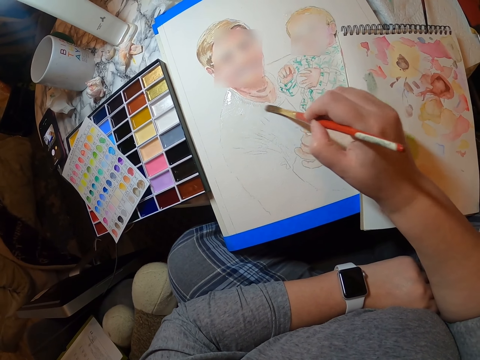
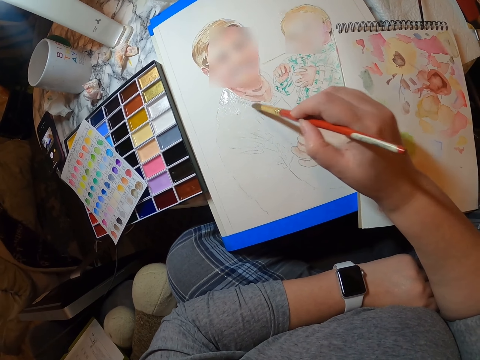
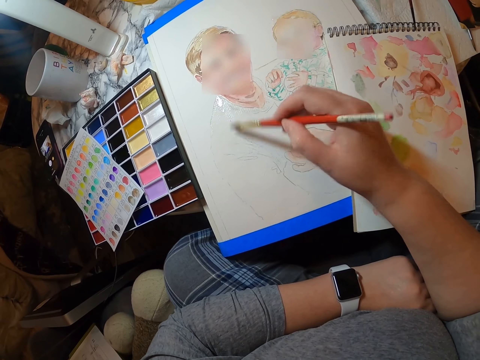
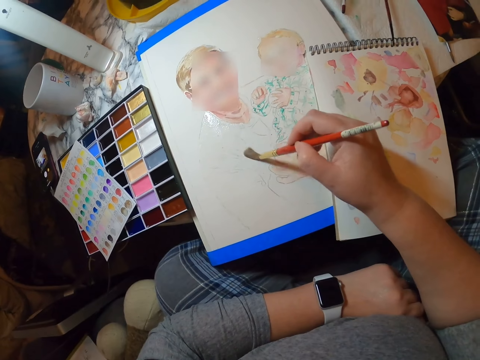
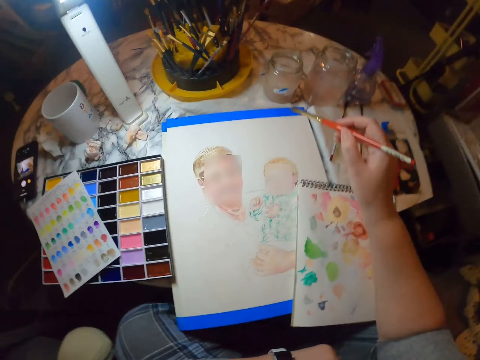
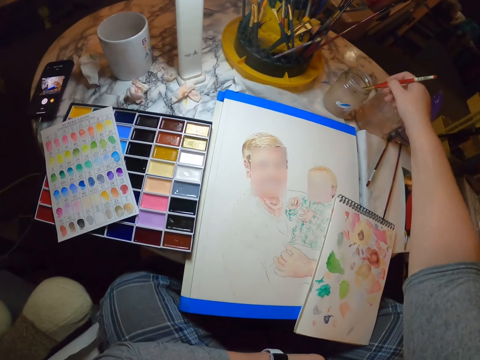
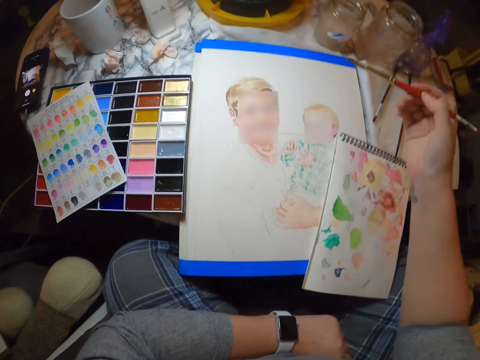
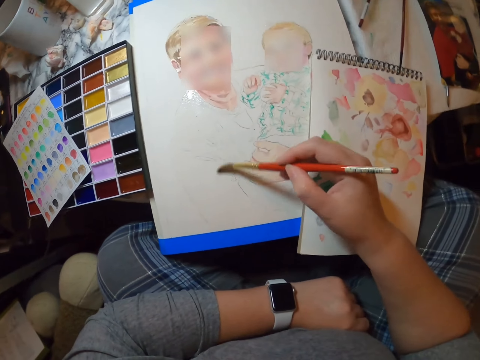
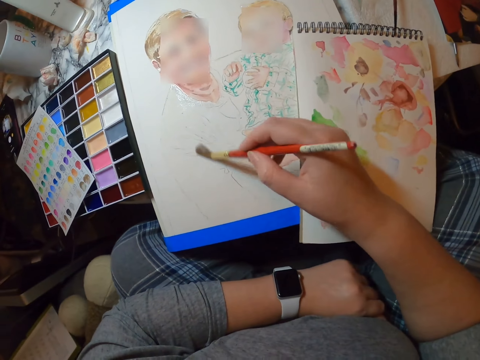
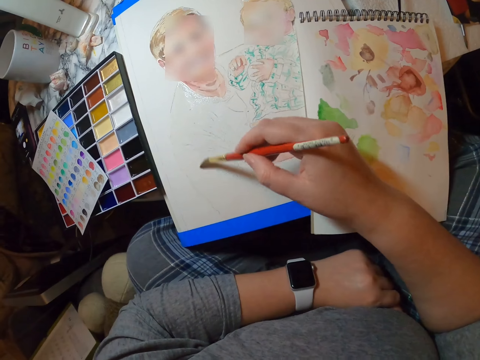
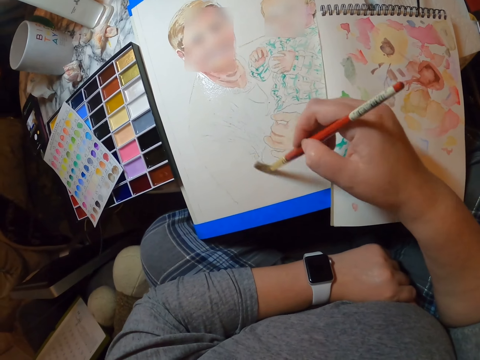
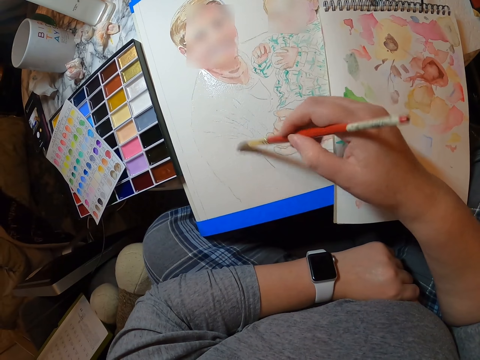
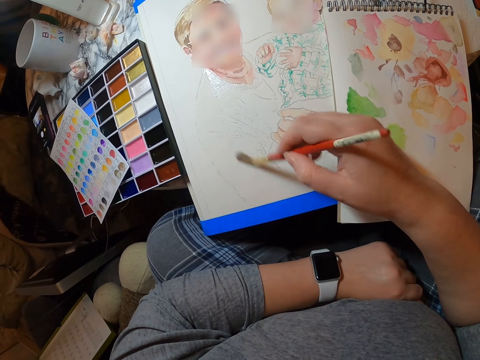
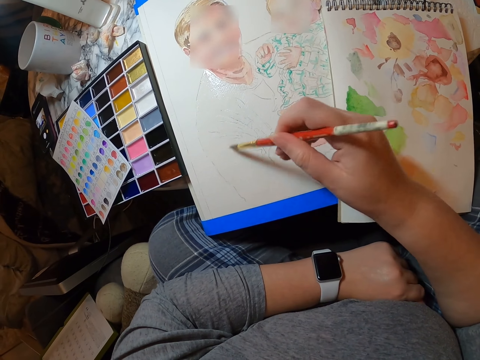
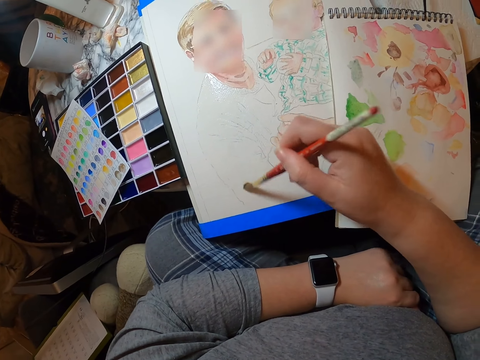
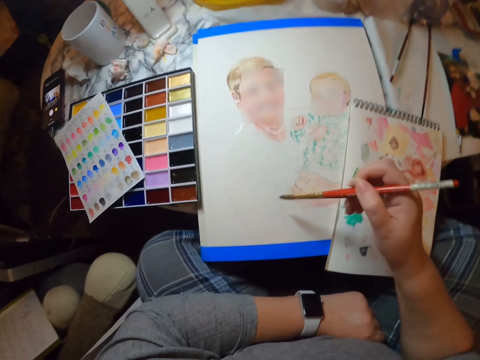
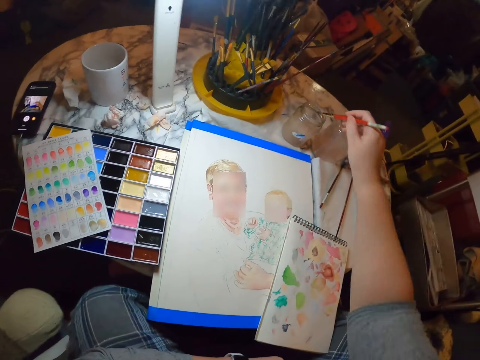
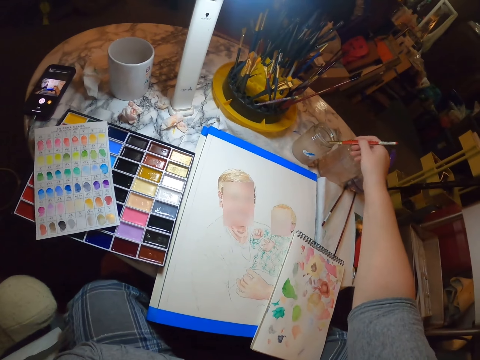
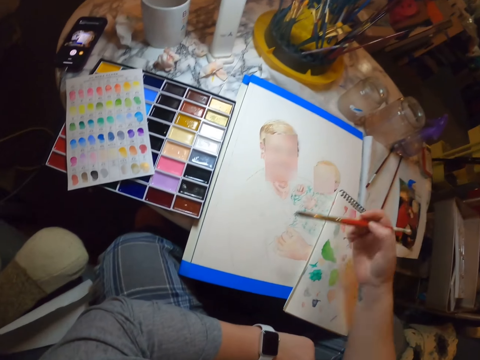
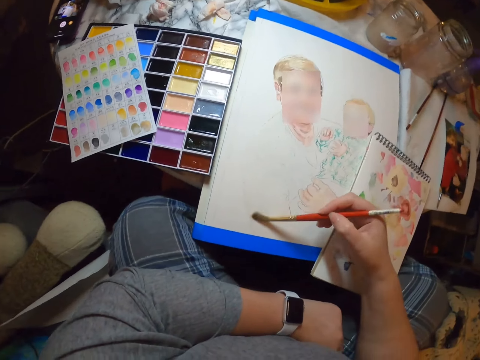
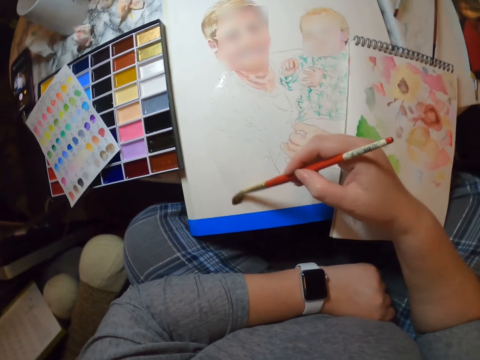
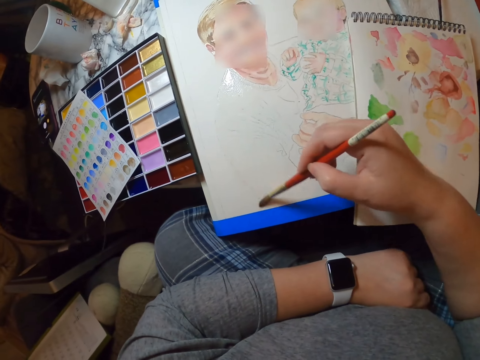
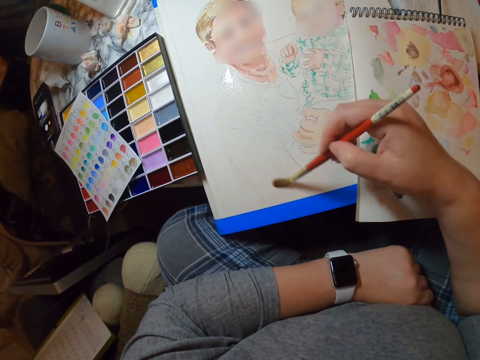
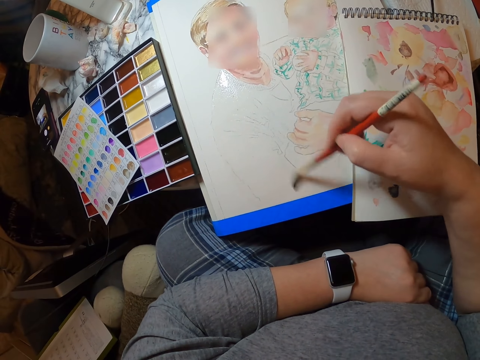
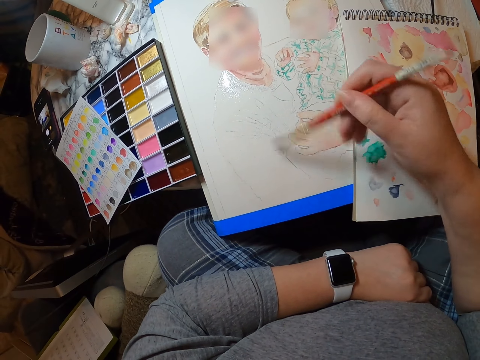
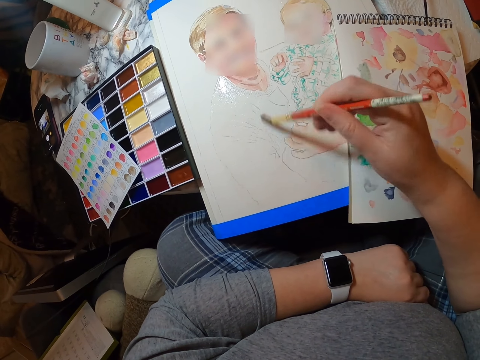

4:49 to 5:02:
The camera wearer dips the brush in the jar on the table. They paint a person with a brush on the palette. They dip the brush in the jar on the table. They paint a person with the brush on the palette.

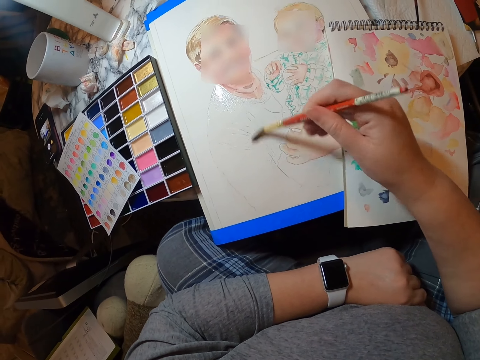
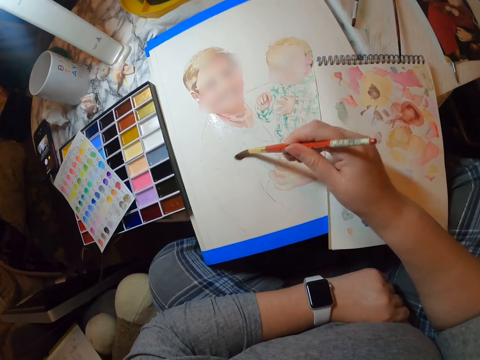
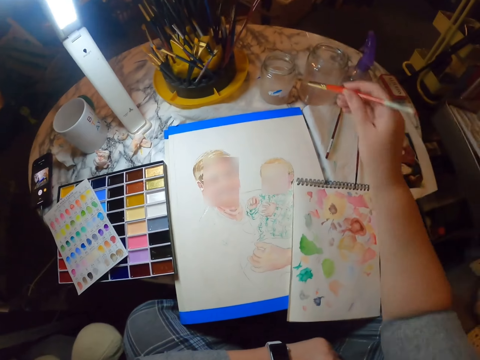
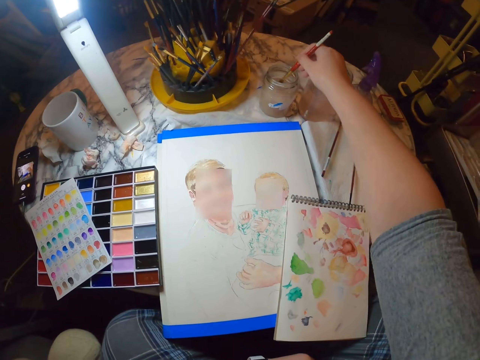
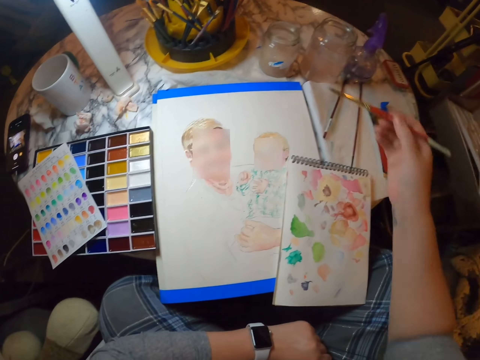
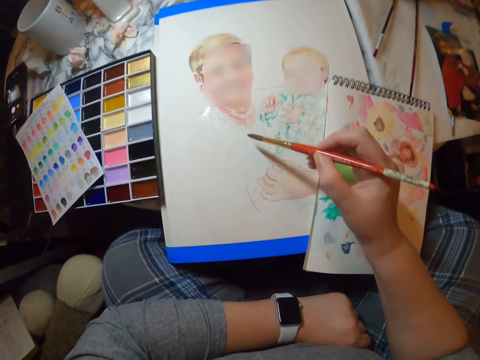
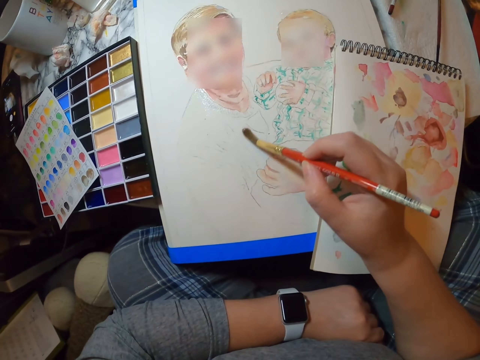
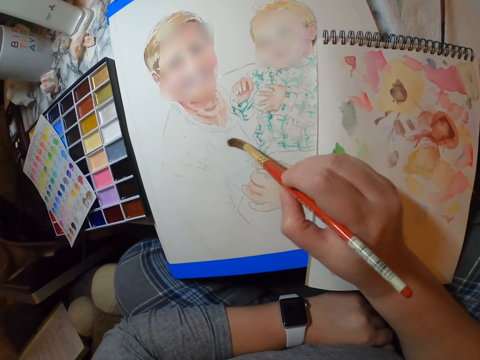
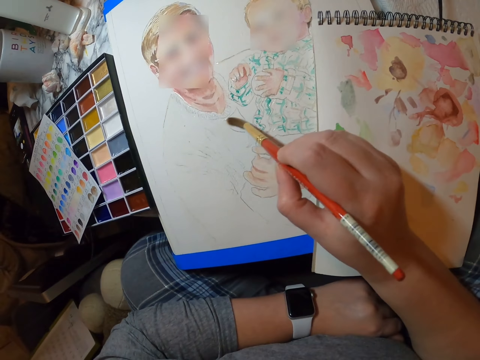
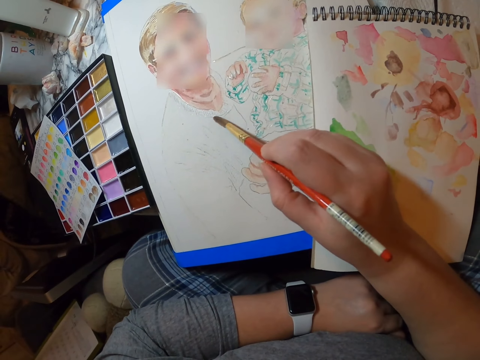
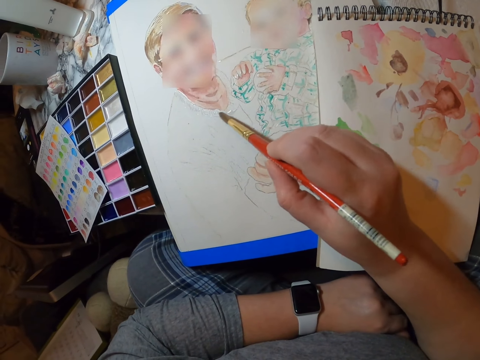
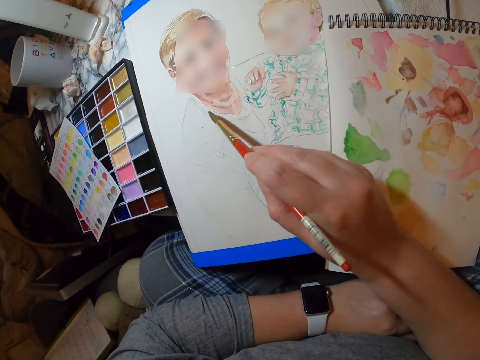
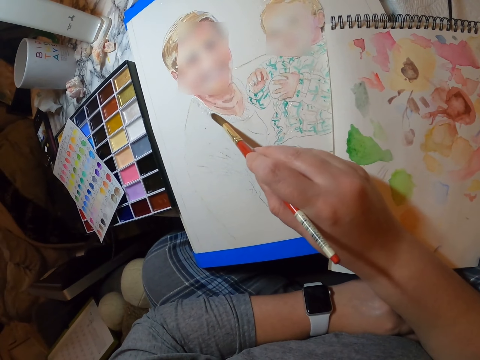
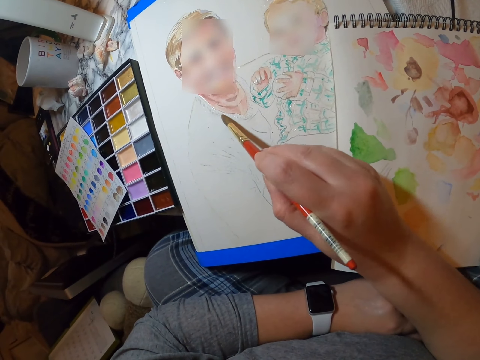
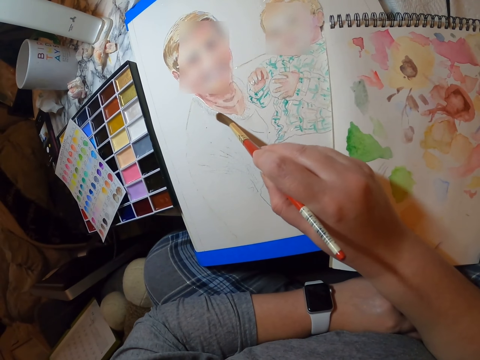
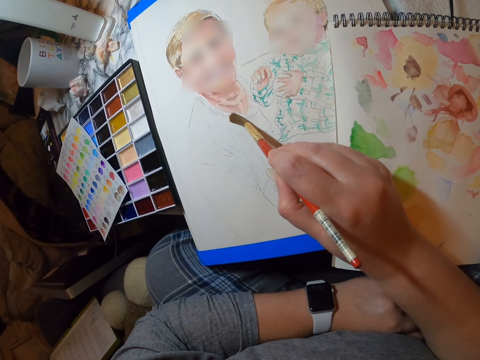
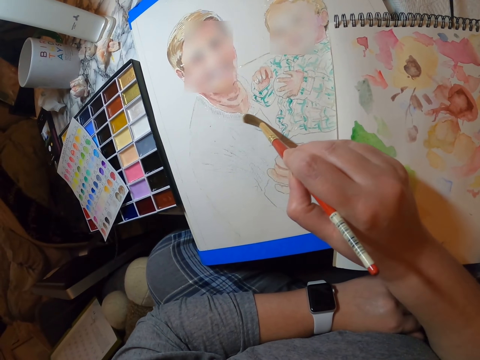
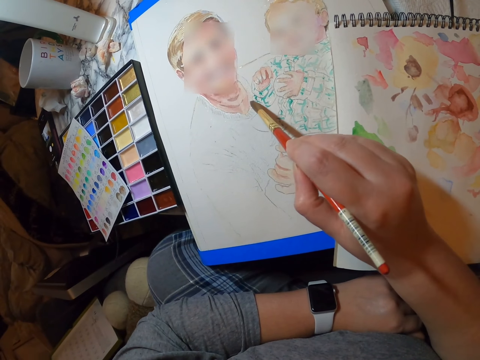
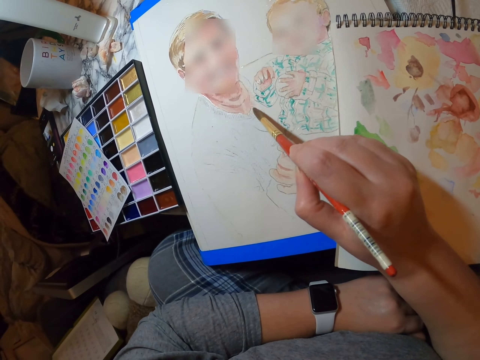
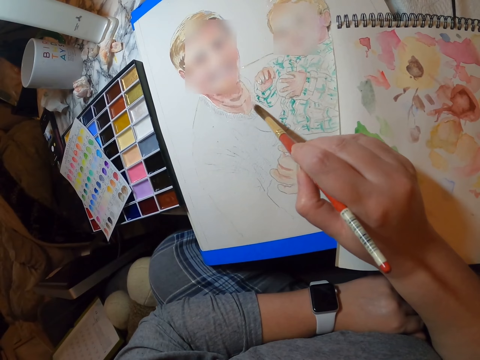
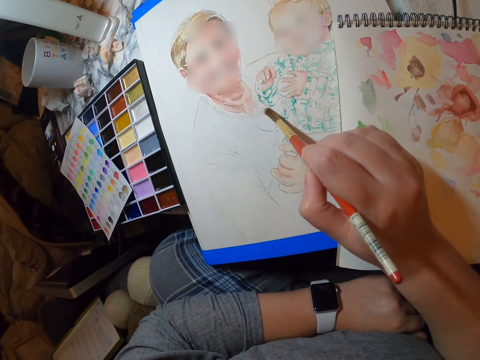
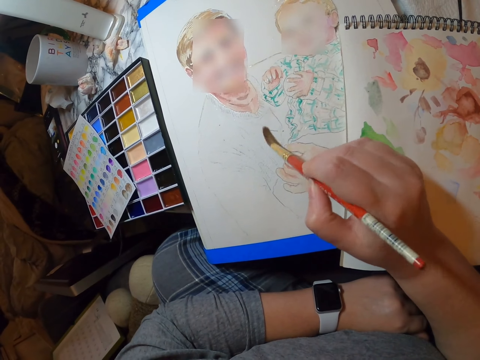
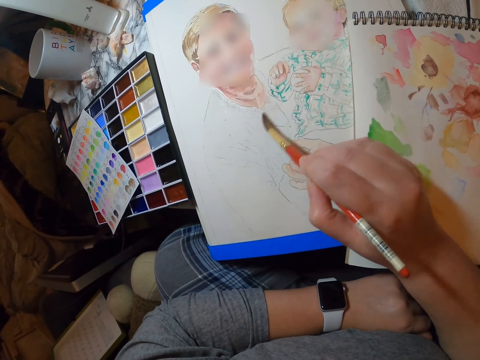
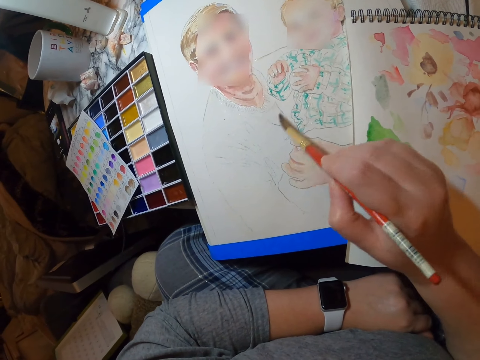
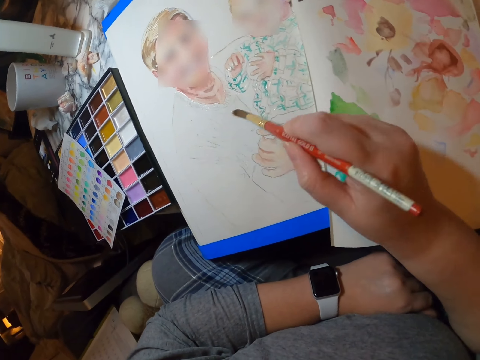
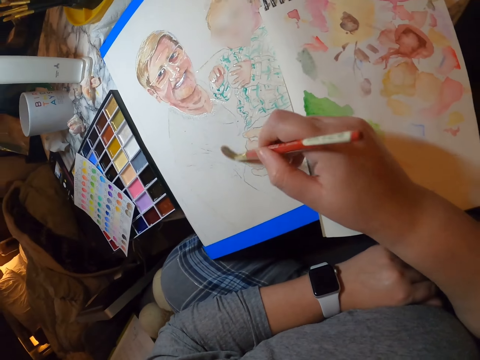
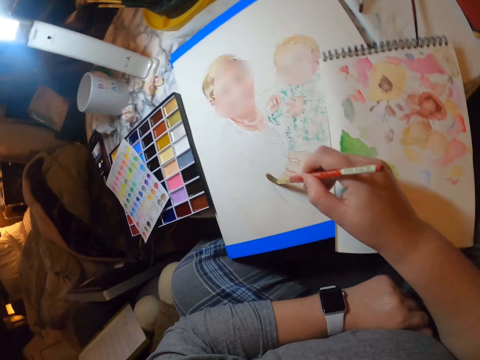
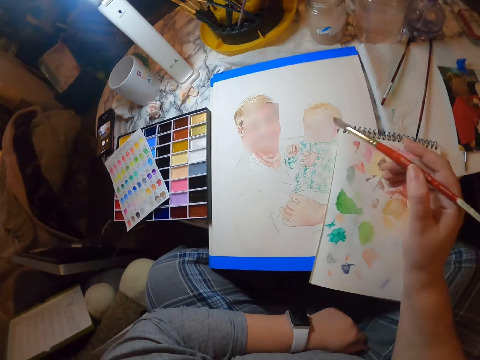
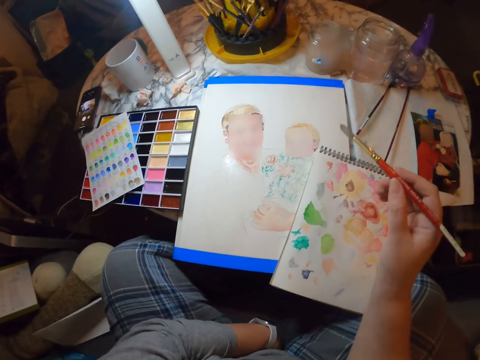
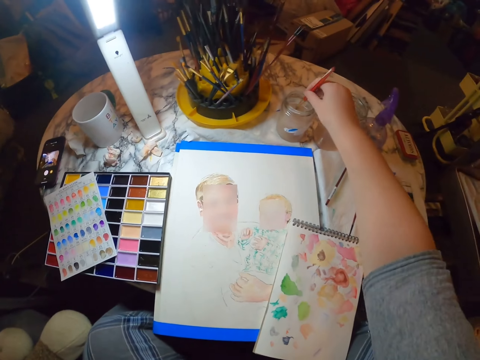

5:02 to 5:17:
The camera wearer dips the brush in the jar on the table. They paint a person with a brush on the palette.
